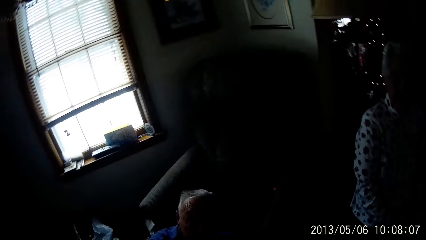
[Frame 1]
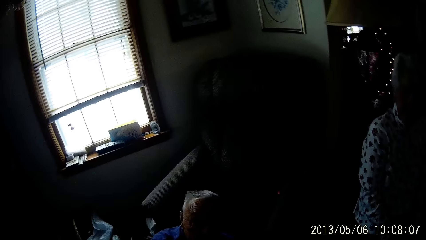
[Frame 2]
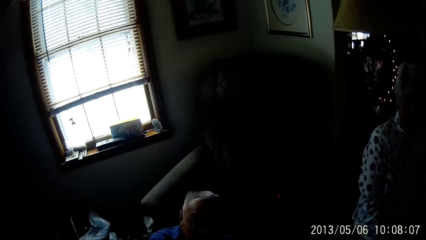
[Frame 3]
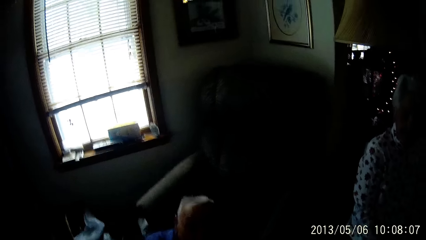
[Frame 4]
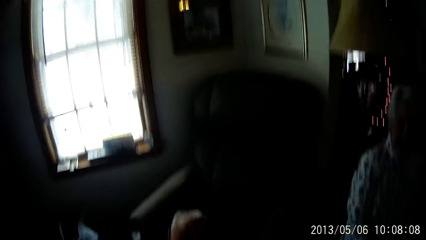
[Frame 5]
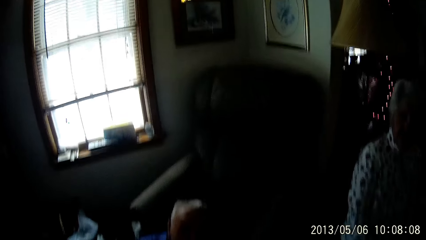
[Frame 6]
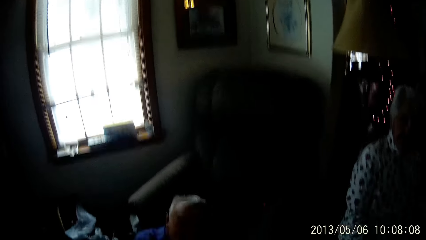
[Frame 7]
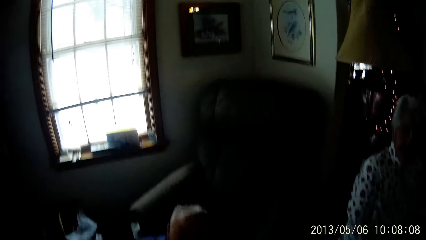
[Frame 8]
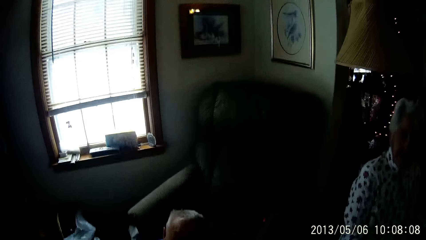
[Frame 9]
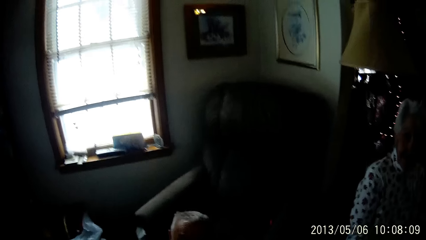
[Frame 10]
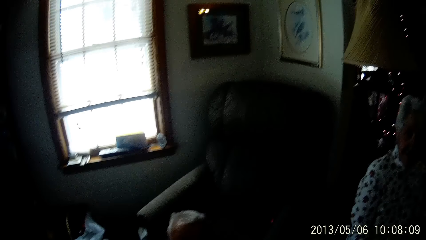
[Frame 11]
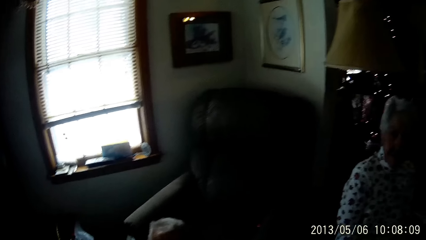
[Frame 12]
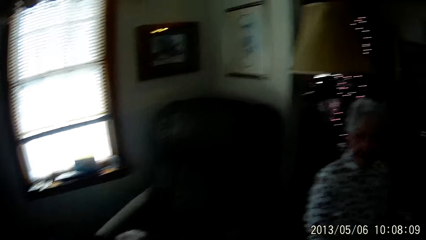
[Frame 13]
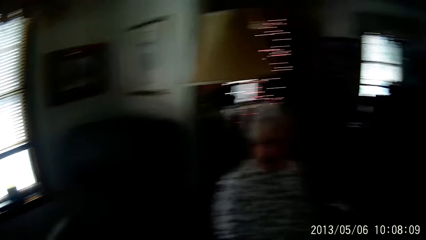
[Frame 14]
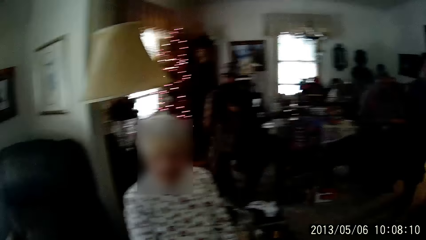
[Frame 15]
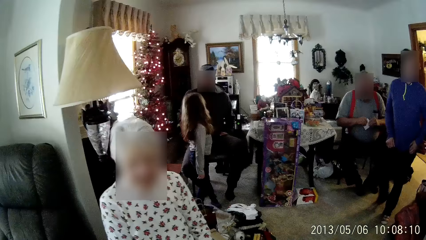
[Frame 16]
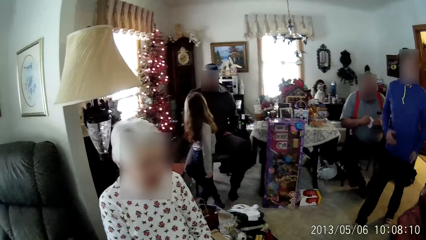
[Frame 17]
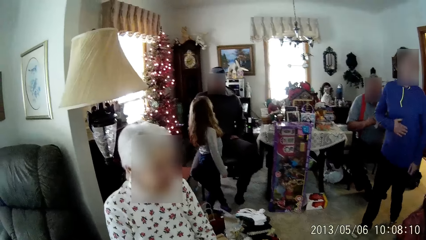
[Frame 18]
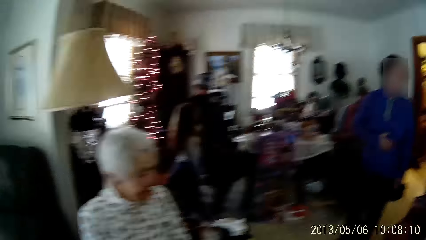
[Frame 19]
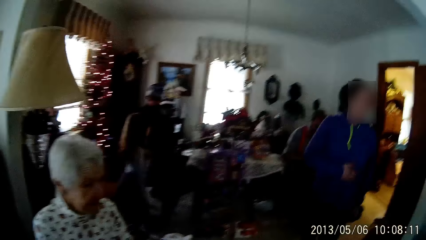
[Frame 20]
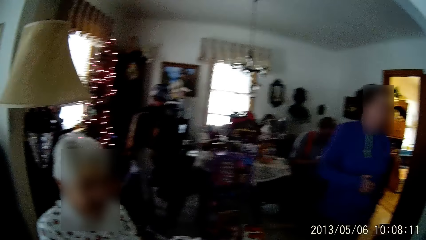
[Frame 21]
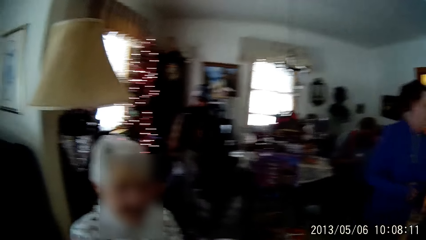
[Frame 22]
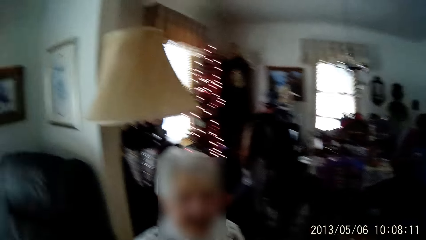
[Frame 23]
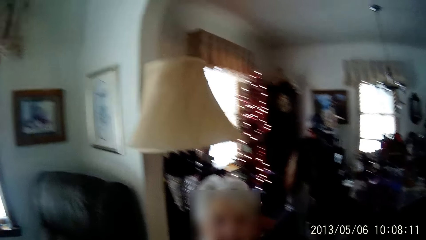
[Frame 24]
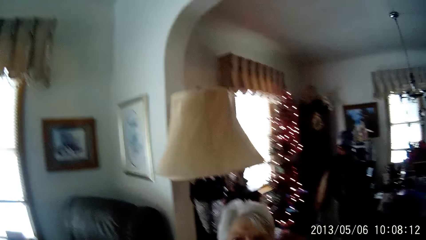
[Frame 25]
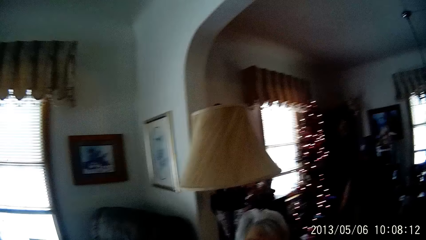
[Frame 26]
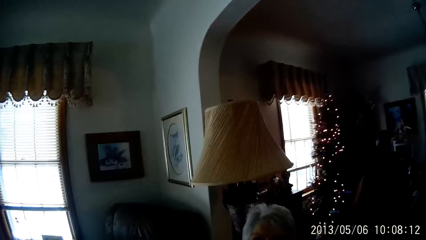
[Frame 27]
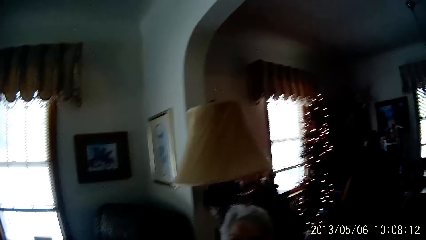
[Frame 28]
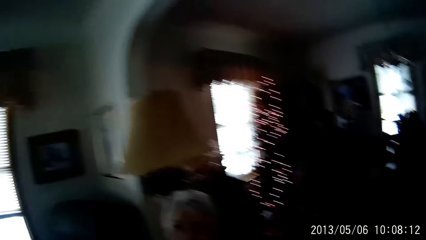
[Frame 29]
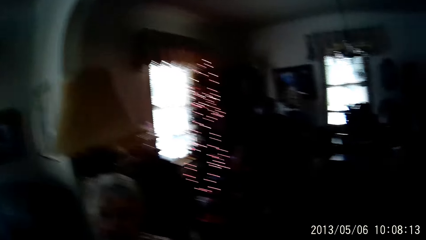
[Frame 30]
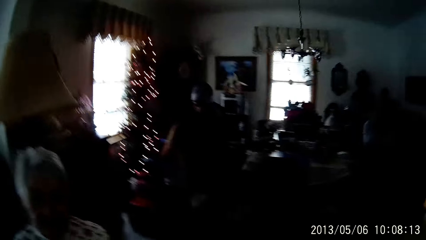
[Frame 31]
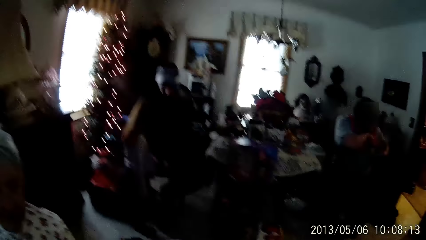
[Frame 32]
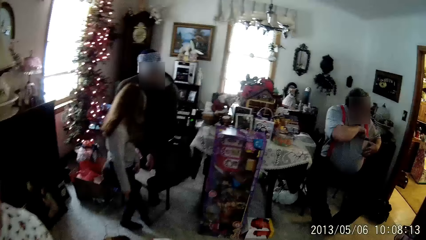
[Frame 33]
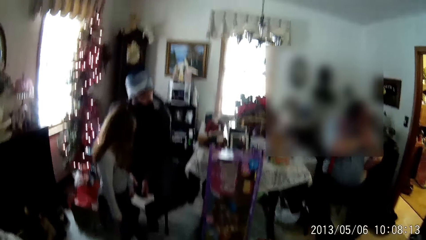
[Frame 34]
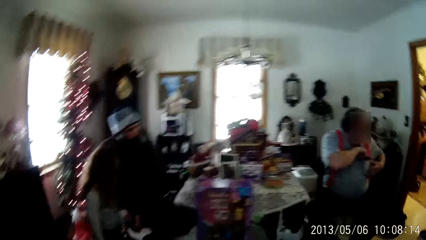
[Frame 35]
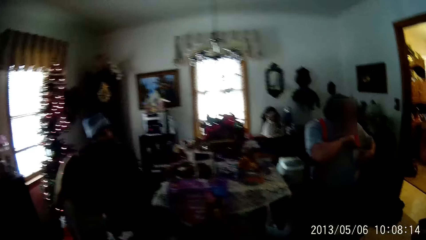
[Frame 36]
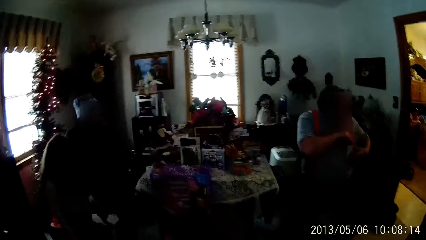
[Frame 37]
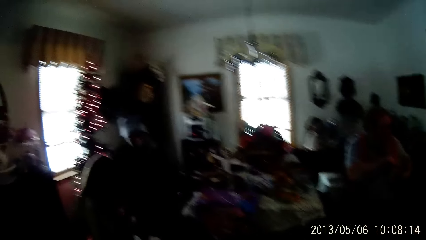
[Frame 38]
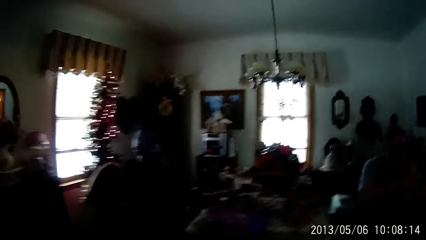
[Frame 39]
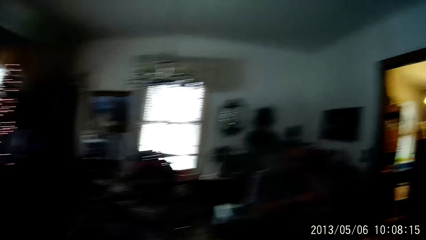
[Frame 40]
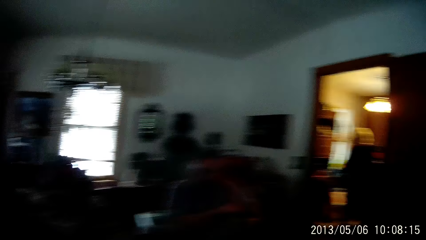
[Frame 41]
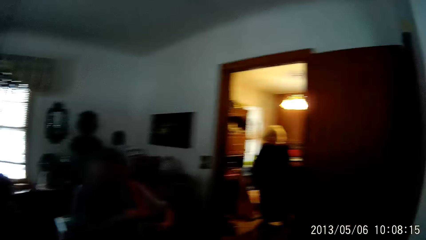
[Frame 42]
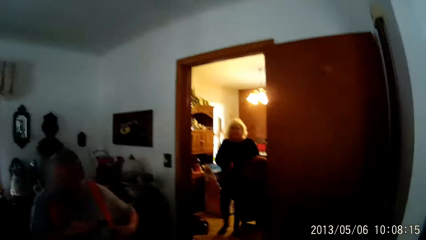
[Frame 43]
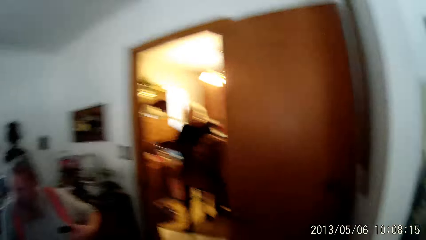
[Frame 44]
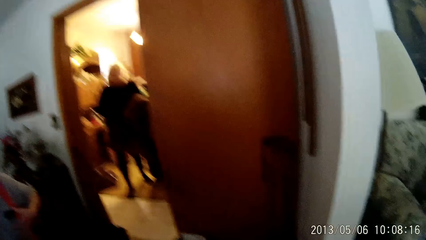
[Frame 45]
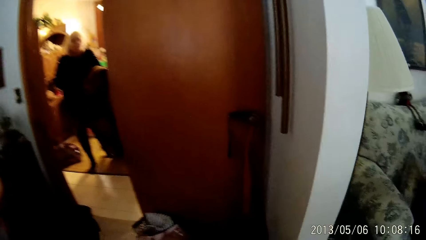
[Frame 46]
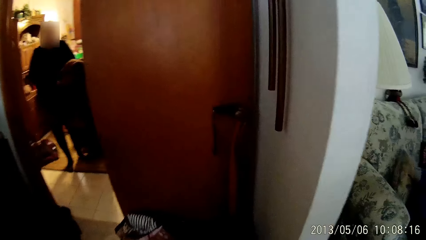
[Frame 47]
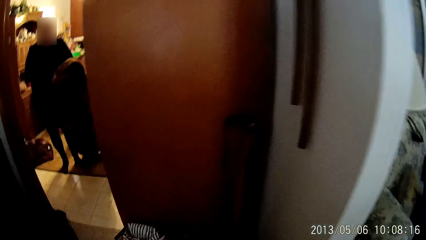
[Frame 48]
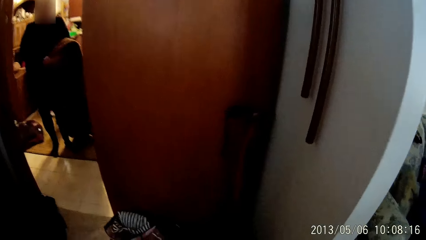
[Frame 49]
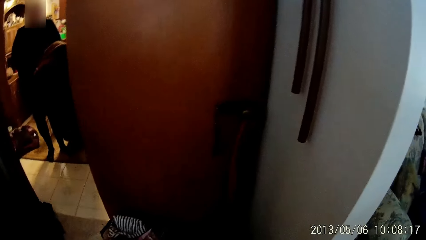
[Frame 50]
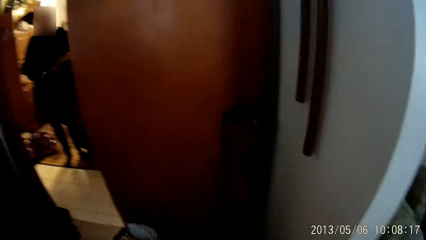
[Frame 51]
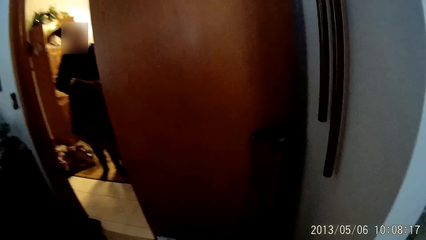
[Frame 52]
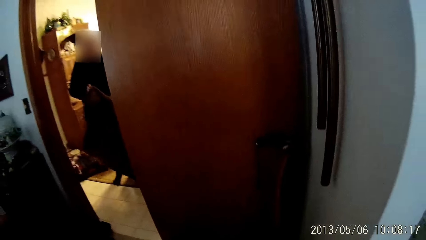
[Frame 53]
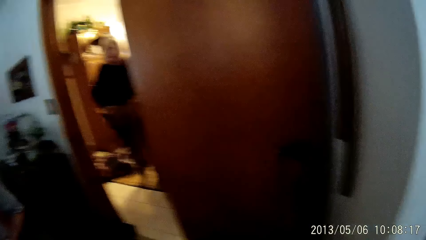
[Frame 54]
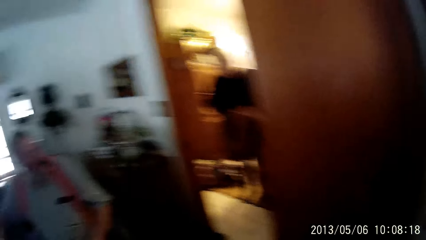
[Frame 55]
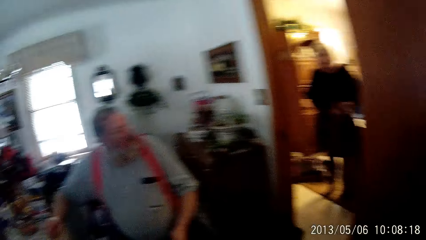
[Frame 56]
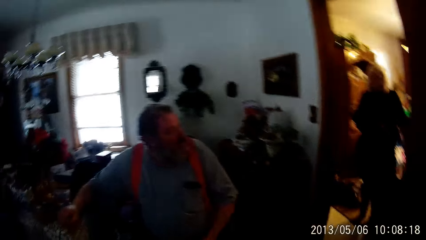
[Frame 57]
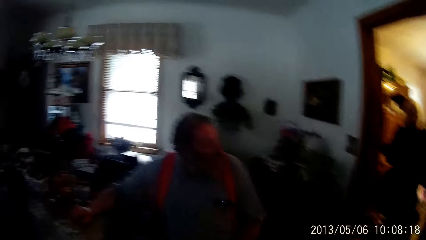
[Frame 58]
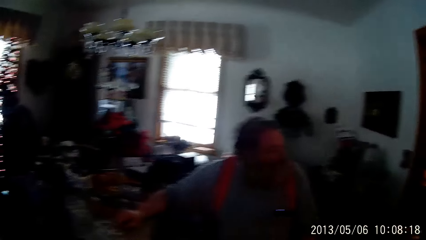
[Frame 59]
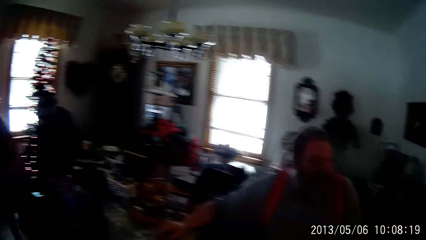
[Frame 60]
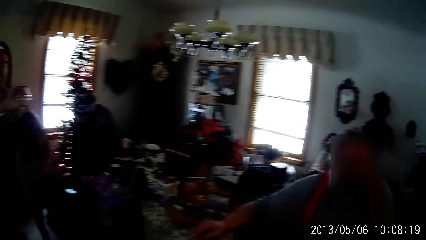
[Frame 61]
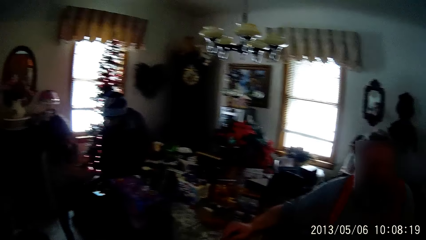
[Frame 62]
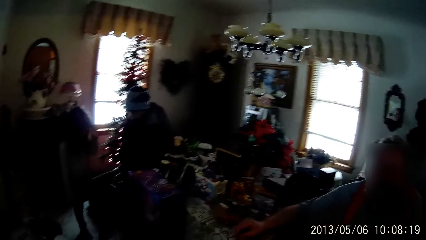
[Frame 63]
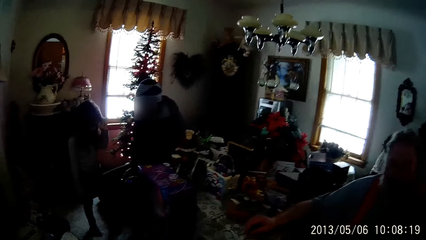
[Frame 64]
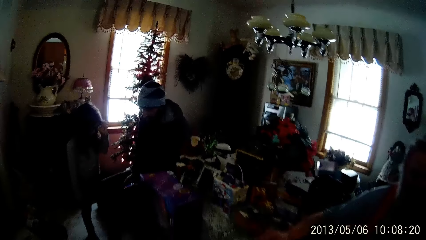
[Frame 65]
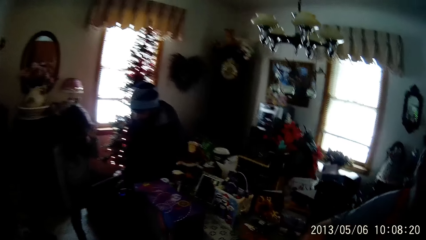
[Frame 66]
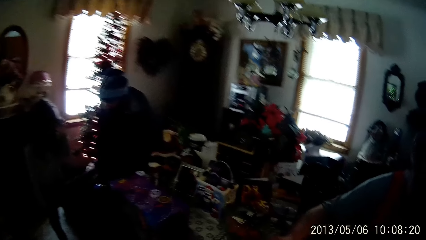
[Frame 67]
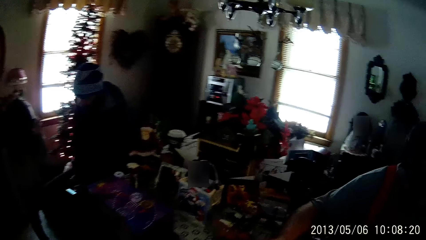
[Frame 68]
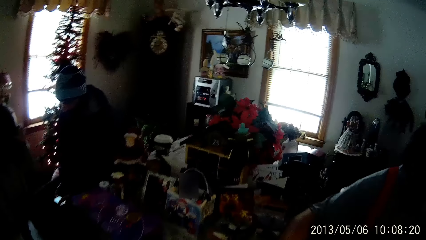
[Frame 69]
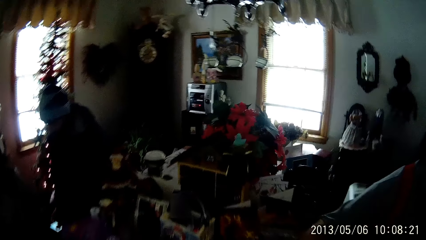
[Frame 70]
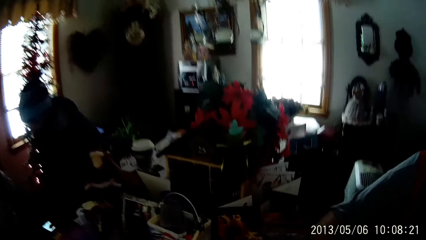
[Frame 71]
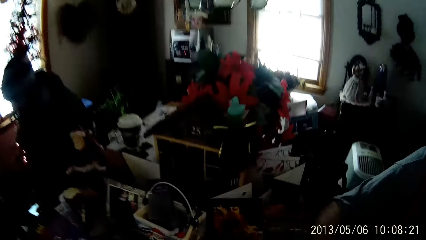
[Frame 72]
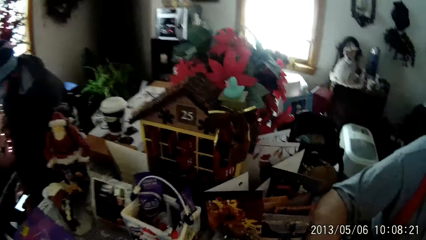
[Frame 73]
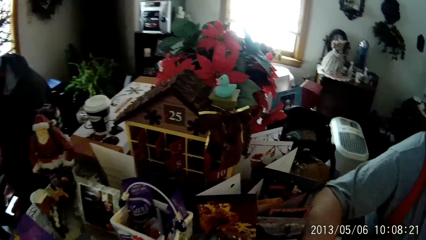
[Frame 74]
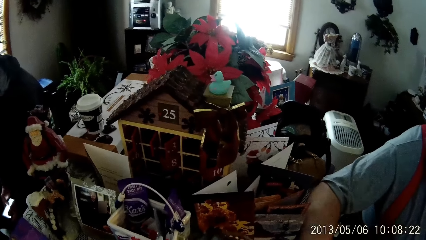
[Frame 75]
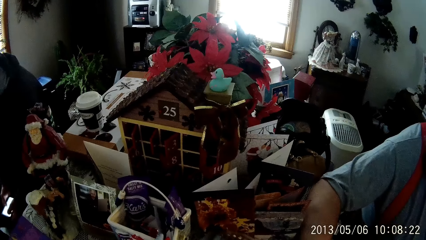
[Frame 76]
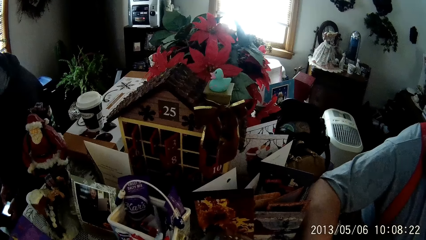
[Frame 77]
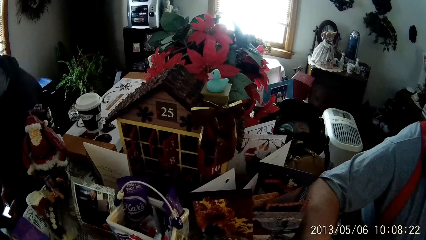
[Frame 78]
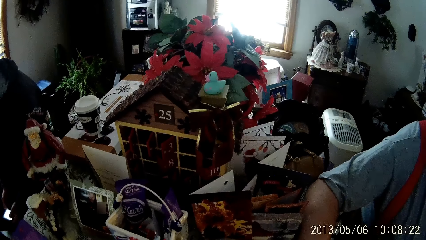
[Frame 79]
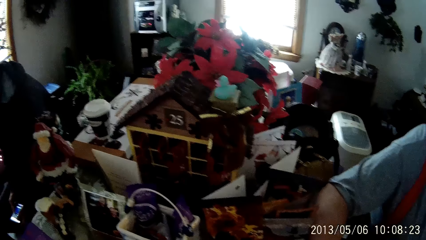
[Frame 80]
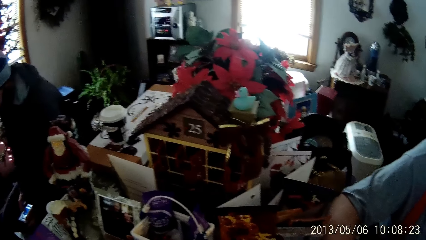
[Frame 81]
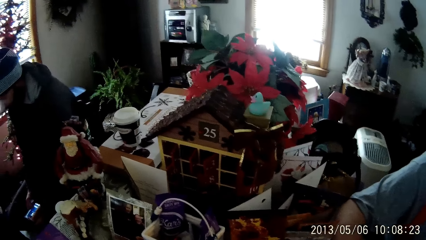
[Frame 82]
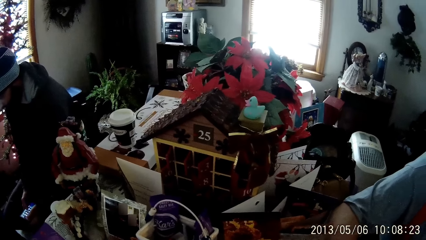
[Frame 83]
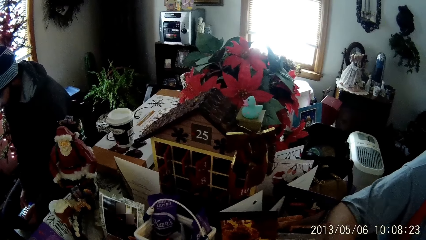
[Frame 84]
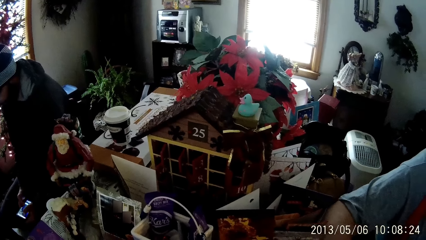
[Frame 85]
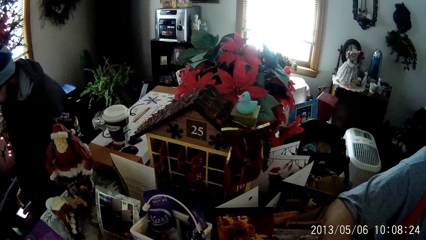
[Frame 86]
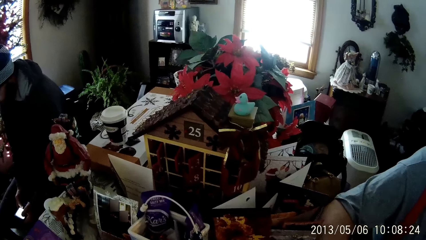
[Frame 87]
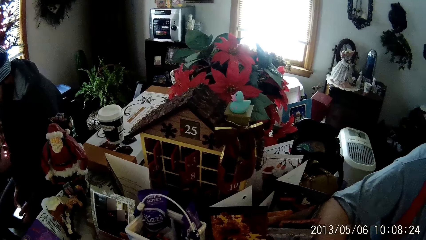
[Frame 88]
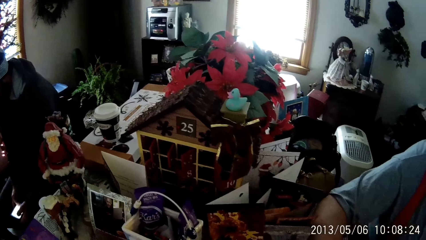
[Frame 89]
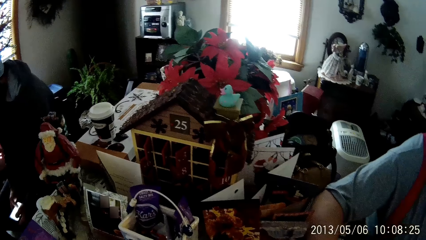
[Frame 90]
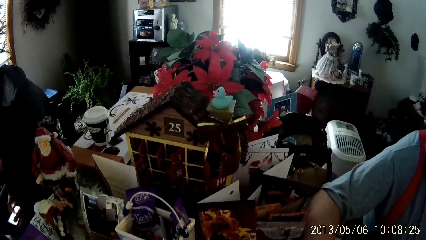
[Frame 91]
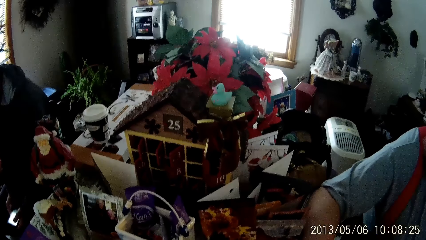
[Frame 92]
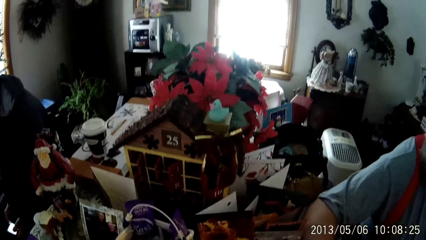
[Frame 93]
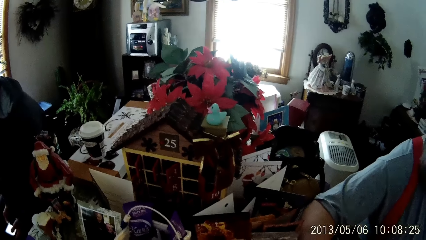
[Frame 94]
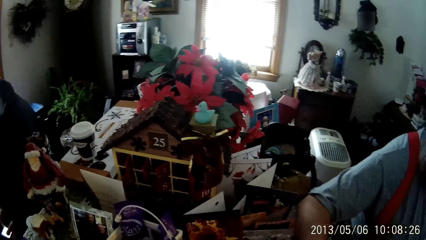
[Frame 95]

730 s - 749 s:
A woman walks across the living room past the camera wearer. The camera wearer looks around. They walk across the living room to a table. A man removes his right hand from his breast pocket. Another woman arranges a coat with both hands. Another man taps a phone with both hands.
